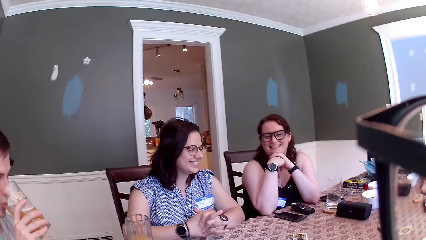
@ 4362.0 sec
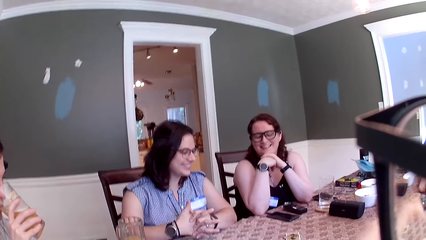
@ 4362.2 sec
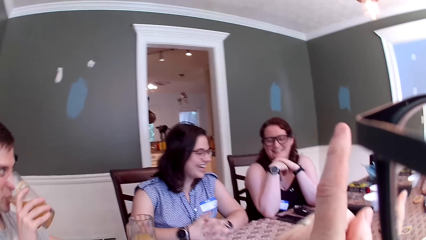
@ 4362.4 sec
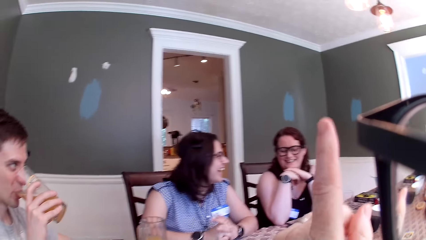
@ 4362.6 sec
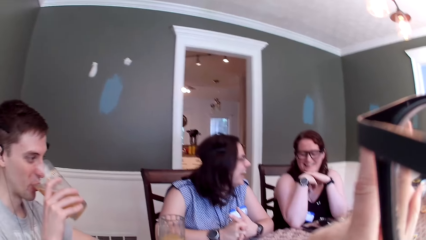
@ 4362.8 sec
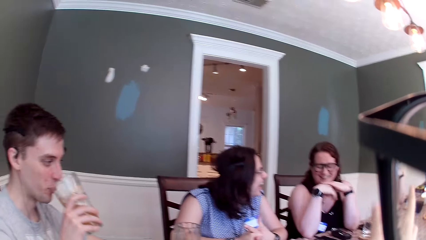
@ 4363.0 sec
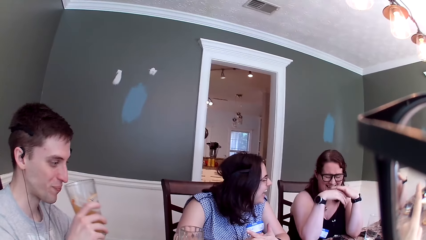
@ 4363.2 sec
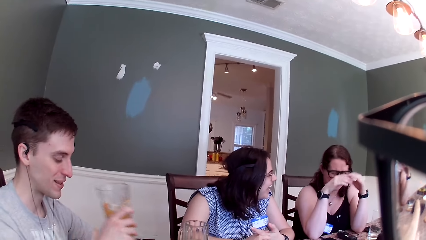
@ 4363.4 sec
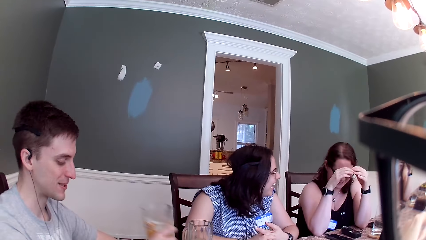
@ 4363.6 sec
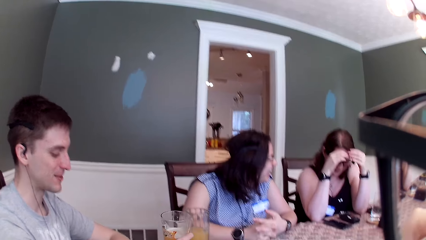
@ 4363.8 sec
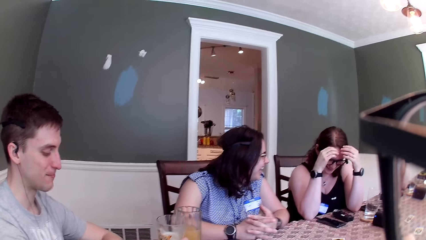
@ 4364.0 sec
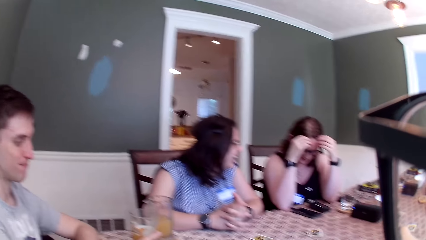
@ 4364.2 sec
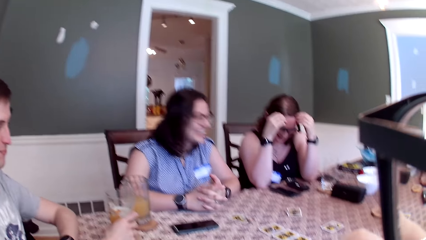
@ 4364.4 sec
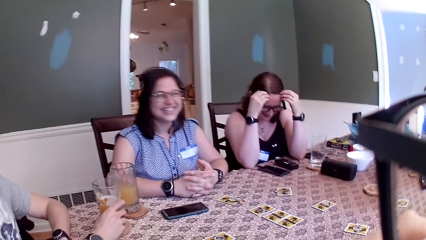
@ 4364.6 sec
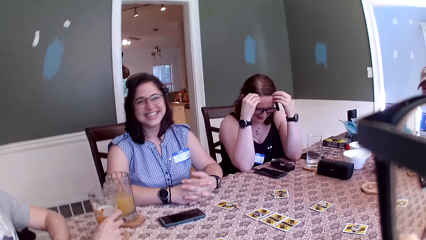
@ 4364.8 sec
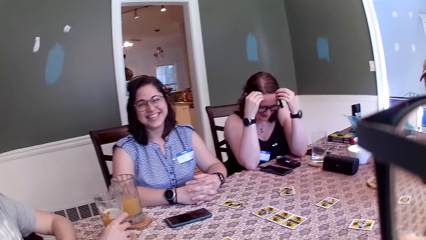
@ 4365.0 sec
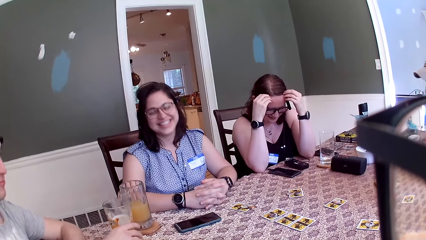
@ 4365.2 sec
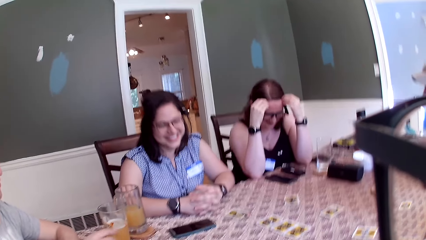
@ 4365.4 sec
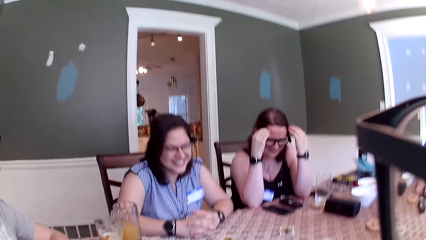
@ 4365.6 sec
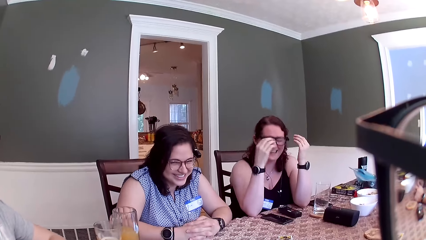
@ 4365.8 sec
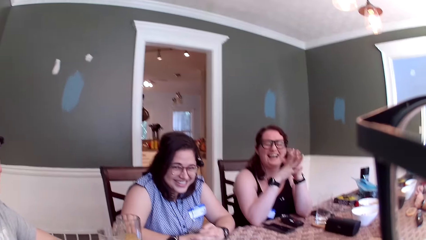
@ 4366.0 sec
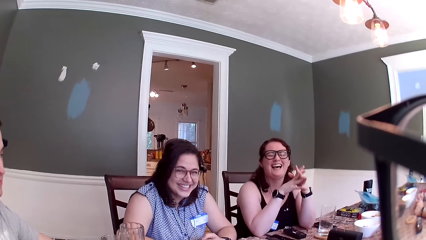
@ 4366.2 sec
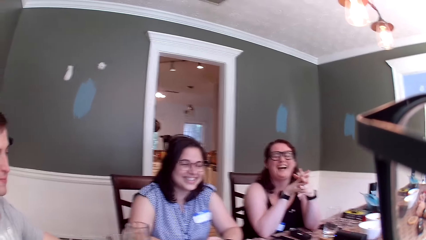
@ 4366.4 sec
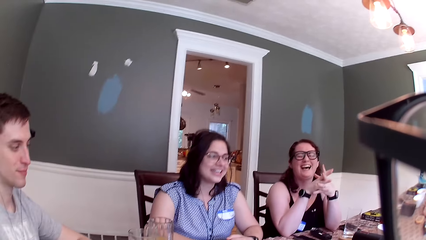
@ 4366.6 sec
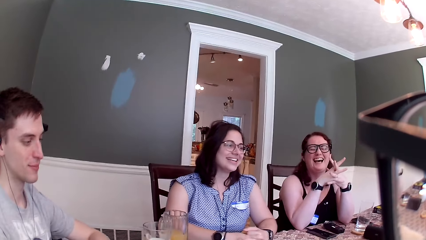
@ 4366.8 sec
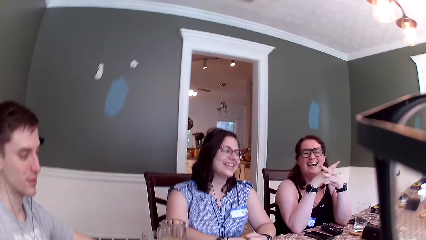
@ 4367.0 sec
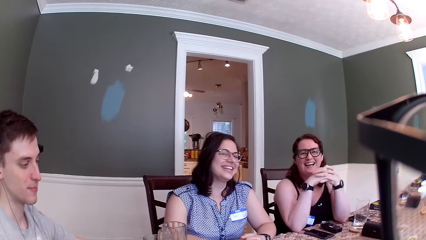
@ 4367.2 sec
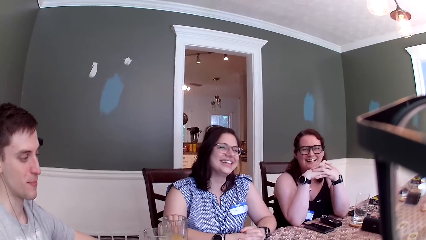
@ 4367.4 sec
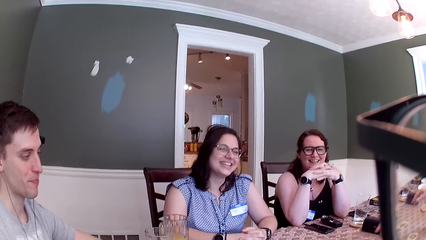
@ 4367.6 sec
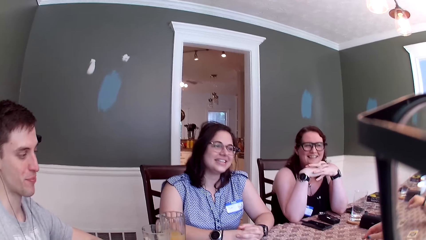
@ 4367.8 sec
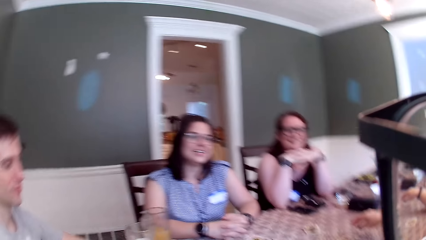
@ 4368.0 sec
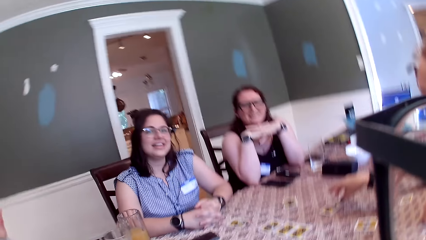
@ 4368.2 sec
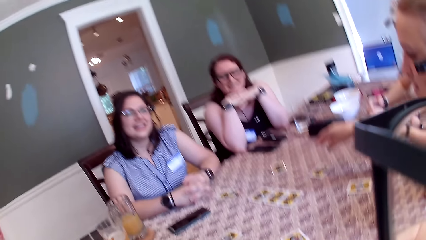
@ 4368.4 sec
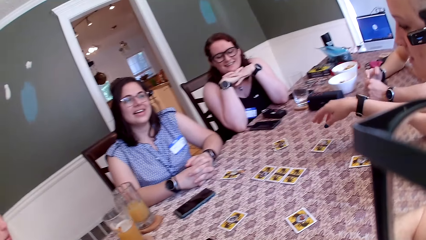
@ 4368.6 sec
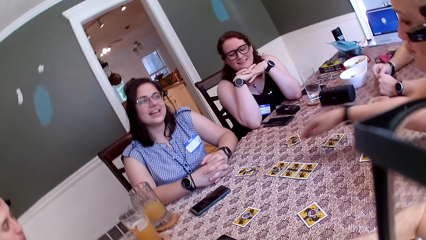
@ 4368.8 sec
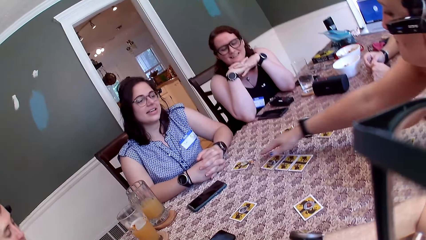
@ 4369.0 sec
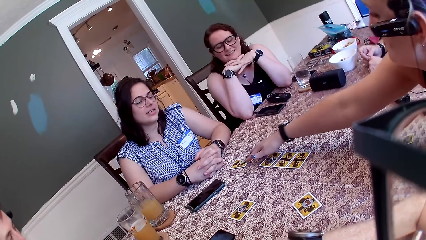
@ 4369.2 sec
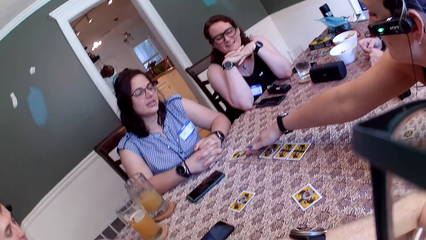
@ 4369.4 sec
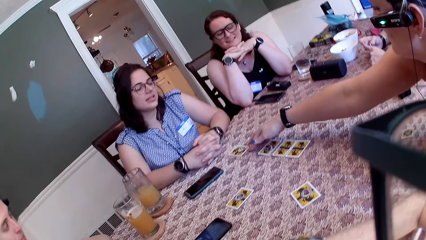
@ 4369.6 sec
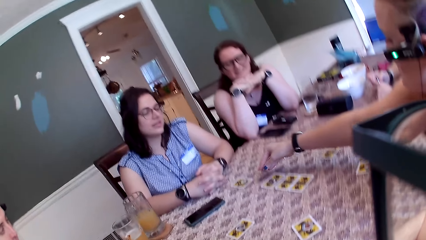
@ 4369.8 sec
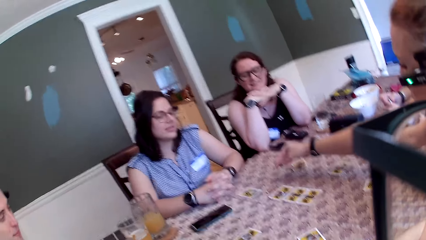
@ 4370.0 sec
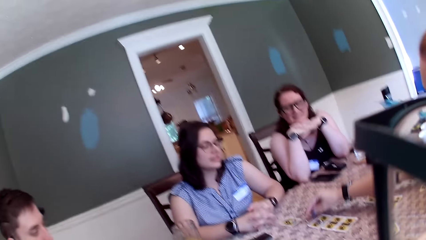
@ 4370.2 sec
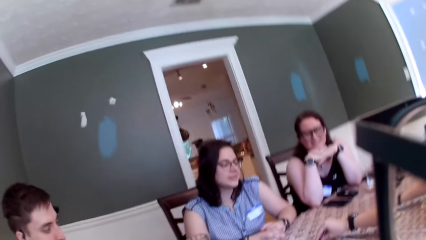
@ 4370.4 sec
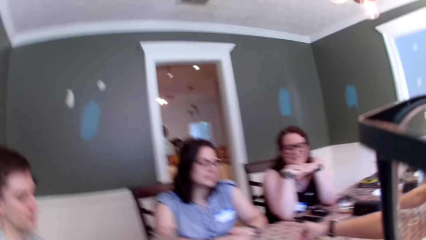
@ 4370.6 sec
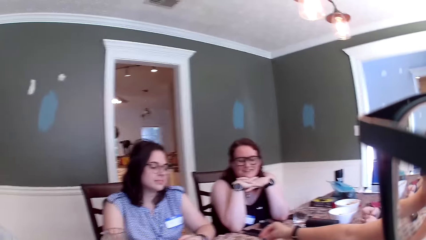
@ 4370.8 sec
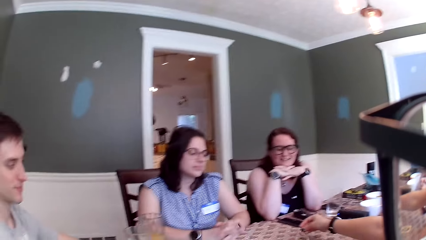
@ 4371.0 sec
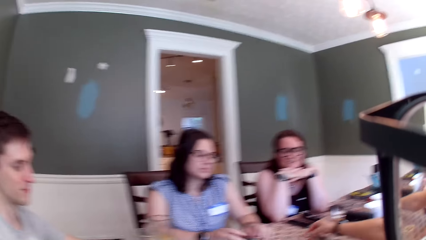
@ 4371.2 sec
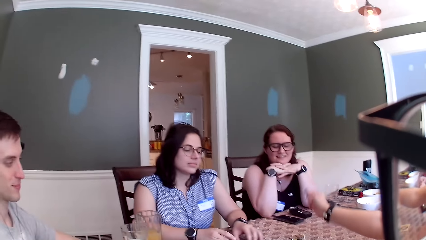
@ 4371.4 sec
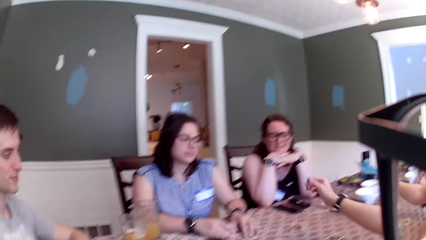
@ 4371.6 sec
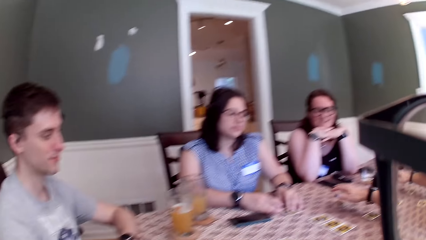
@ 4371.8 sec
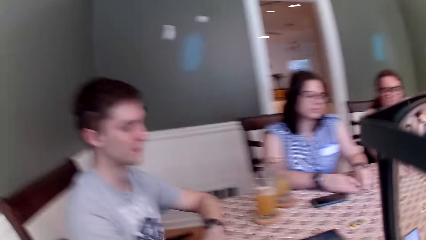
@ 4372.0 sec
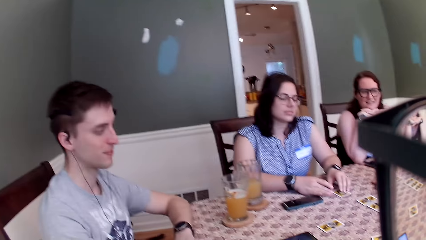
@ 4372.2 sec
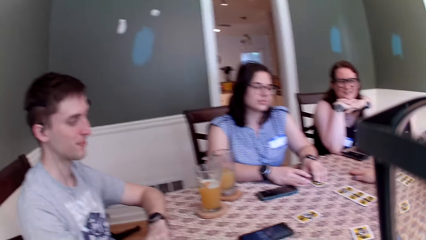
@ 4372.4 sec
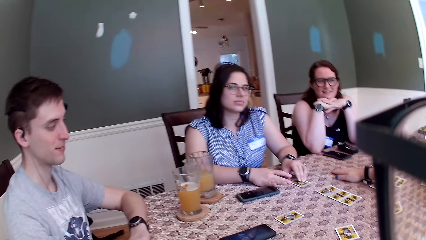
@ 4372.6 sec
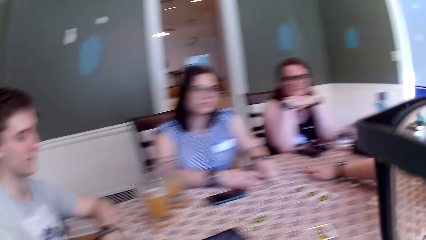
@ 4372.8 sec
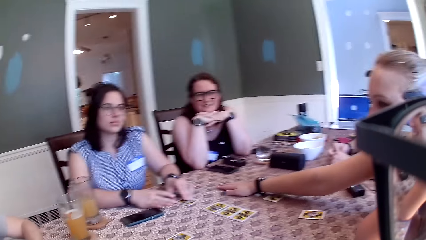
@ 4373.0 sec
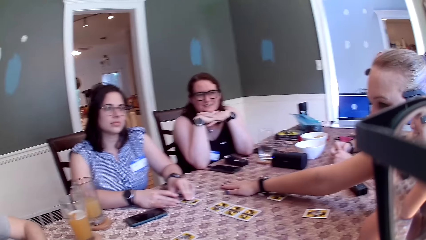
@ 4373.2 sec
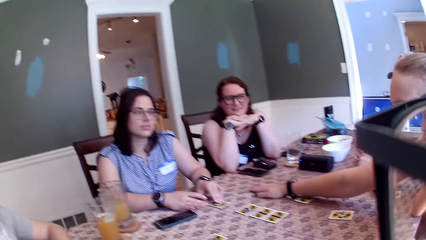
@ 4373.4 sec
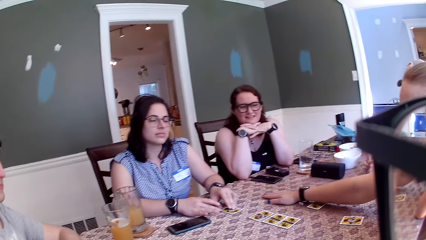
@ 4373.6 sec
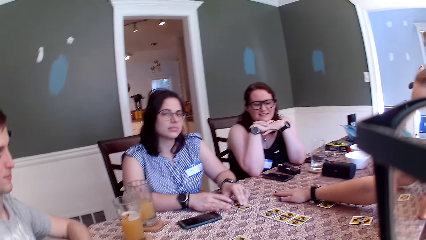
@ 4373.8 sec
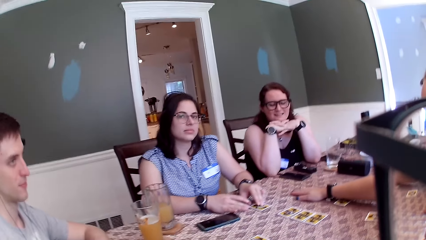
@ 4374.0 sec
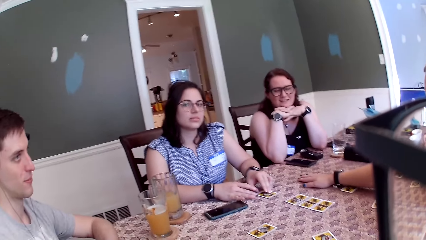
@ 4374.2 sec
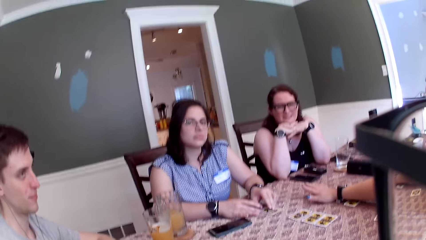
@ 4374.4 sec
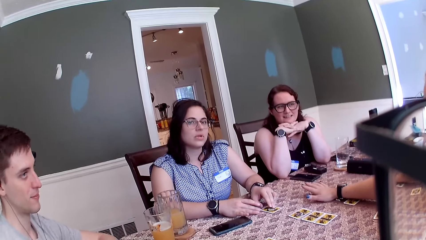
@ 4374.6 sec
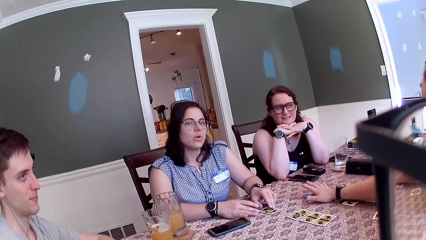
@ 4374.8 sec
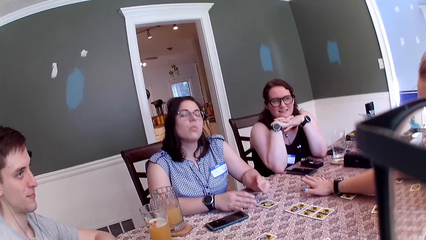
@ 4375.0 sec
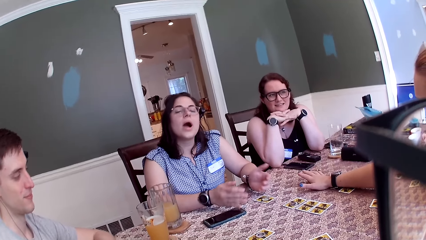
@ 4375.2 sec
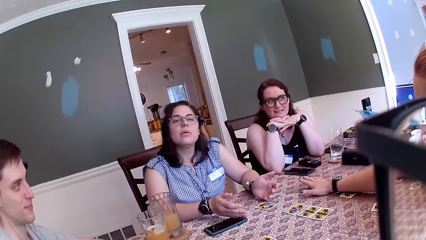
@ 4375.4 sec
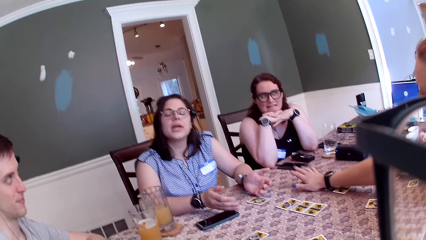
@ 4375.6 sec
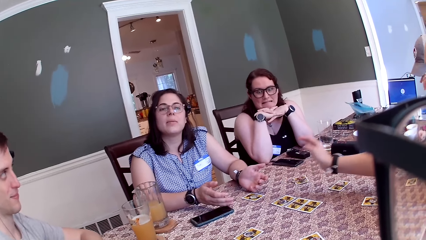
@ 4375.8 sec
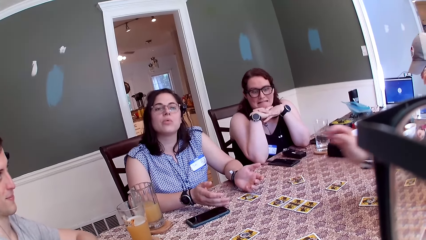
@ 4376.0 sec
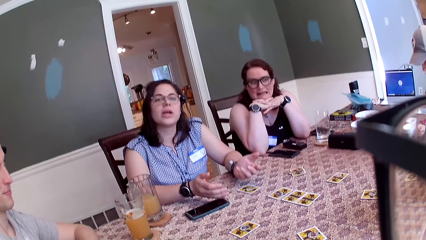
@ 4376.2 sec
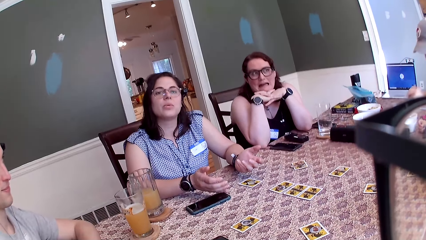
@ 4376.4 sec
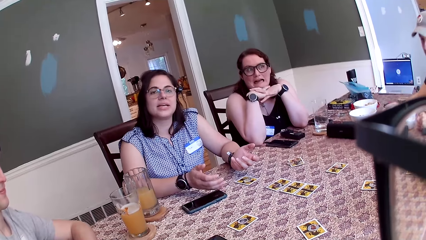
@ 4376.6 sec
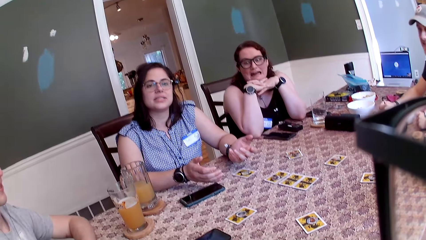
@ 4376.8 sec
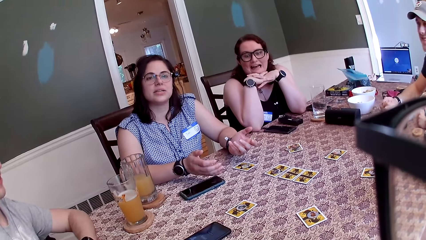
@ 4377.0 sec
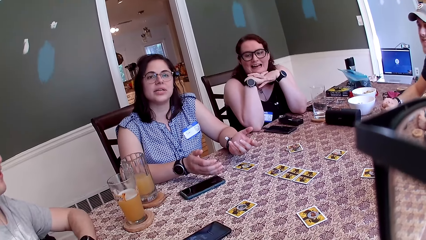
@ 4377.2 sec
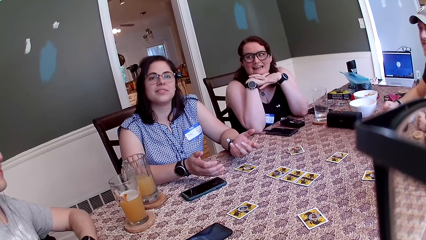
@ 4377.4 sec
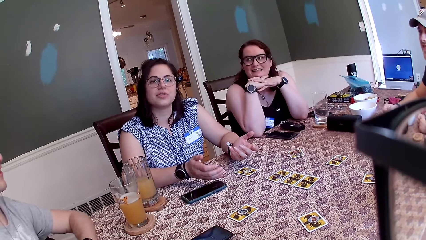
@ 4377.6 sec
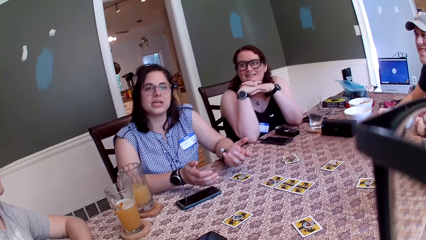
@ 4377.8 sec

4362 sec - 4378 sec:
The camera wearer interacts with a lady. They interact with everyone. A man drops the cup of juice on the table with his right hand. The camera wearer interacts with everyone. A woman interacts with everyone, touches a card on the table with her right hand and places her right hand on the table. Another woman touches the card on the table with both hands, removes both hands from the card on the table and interacts with everyone. The first woman removes her right hand from the card on the table. The man interacts with everyone.
